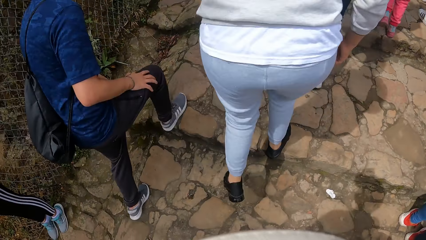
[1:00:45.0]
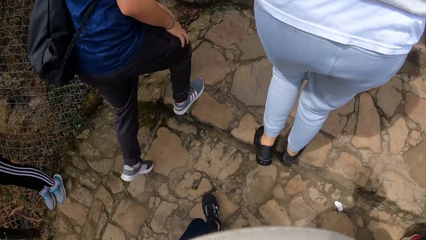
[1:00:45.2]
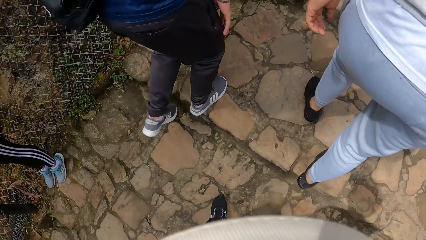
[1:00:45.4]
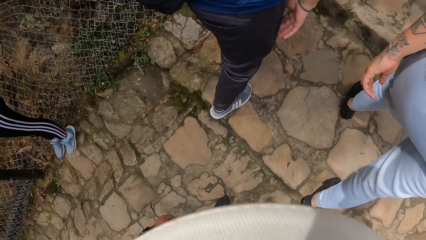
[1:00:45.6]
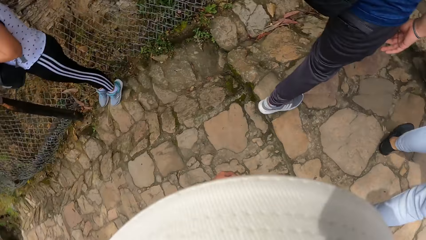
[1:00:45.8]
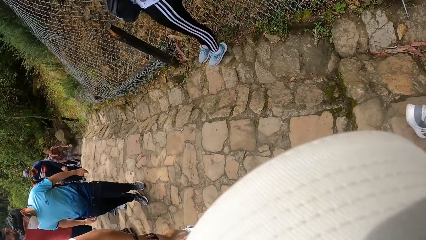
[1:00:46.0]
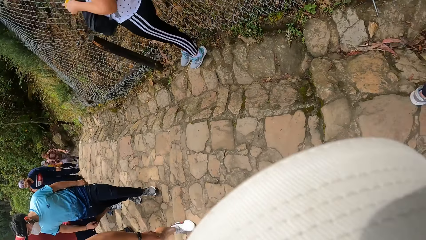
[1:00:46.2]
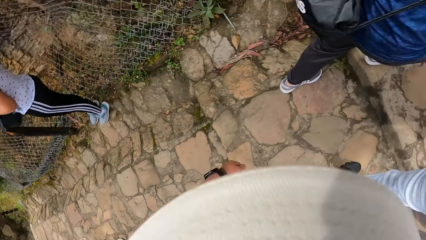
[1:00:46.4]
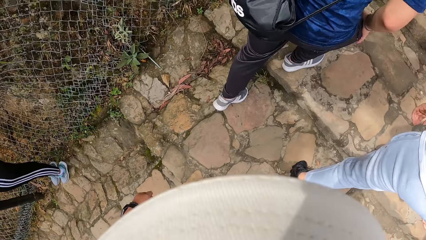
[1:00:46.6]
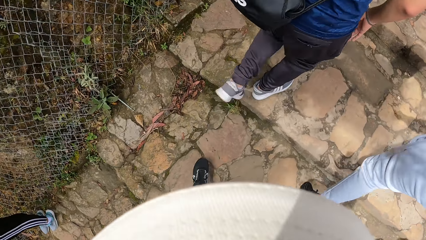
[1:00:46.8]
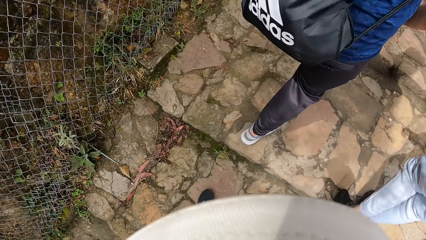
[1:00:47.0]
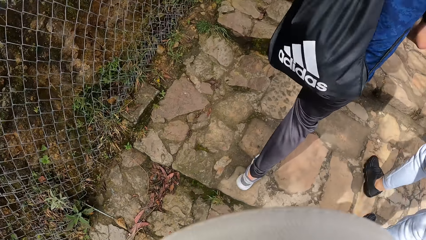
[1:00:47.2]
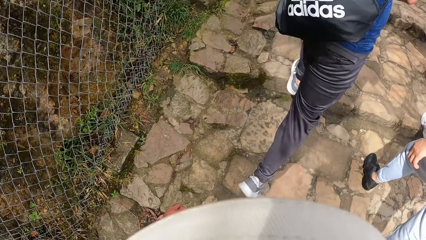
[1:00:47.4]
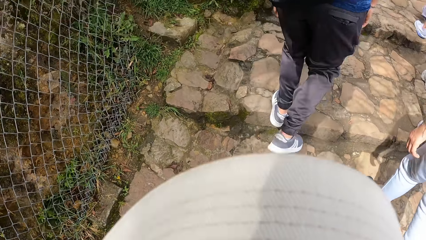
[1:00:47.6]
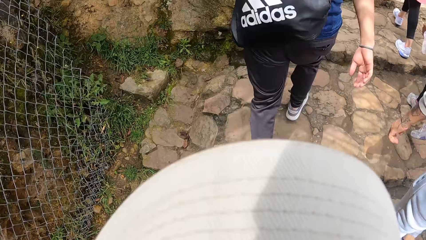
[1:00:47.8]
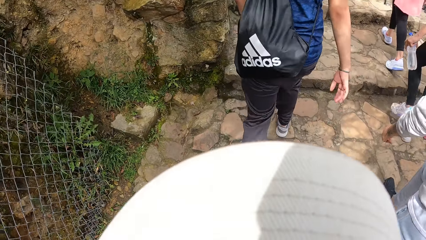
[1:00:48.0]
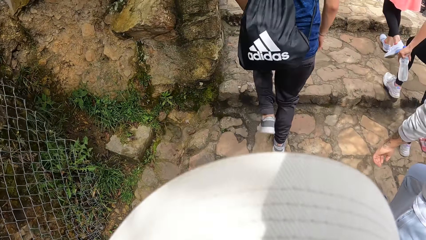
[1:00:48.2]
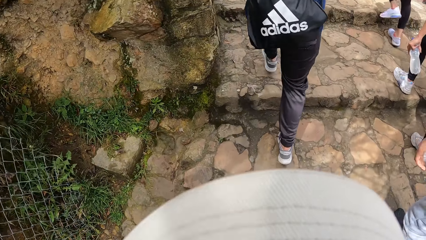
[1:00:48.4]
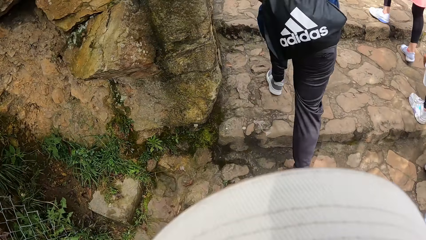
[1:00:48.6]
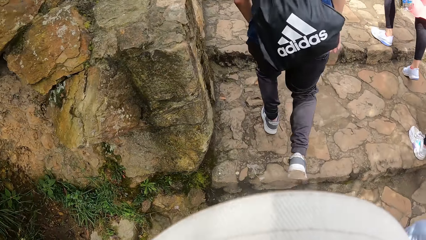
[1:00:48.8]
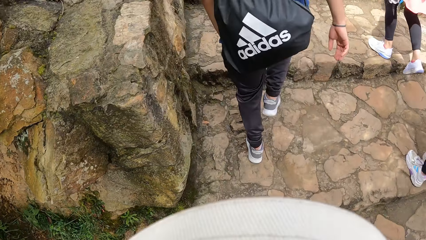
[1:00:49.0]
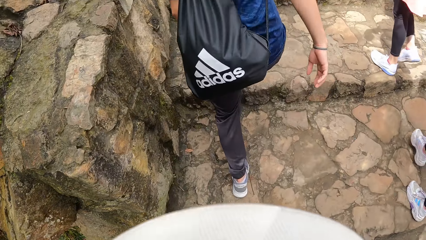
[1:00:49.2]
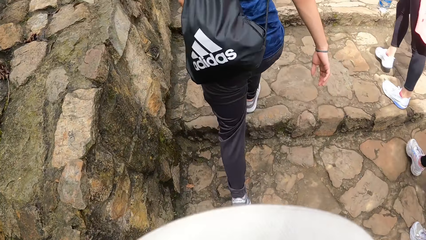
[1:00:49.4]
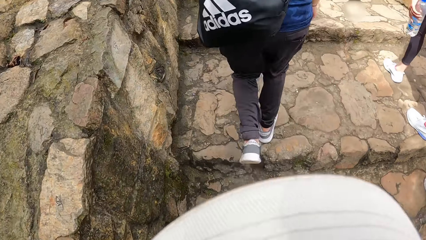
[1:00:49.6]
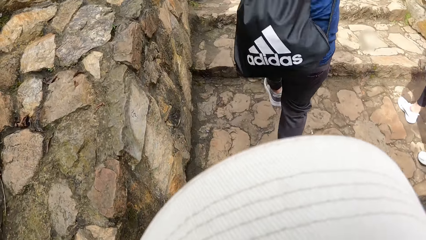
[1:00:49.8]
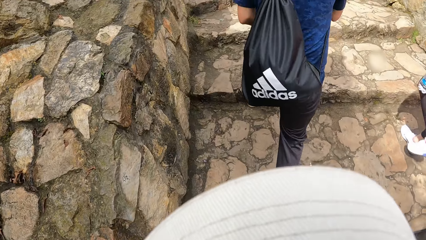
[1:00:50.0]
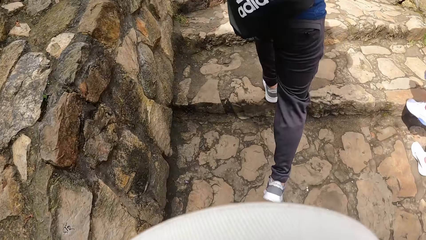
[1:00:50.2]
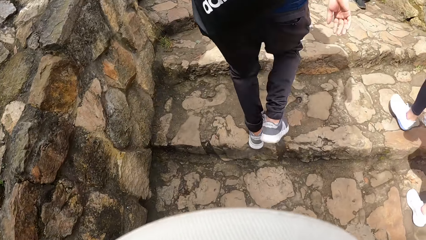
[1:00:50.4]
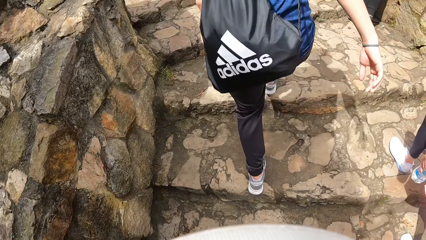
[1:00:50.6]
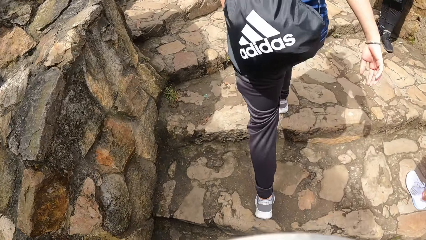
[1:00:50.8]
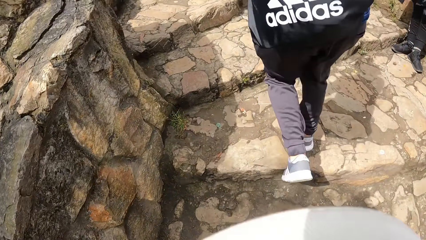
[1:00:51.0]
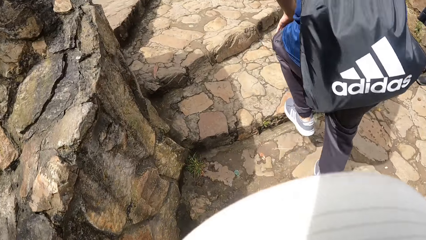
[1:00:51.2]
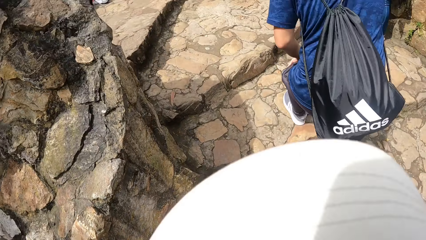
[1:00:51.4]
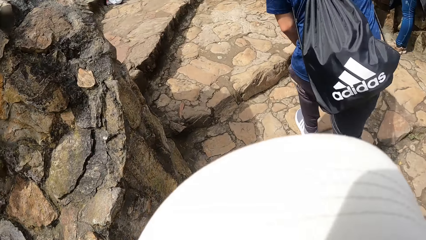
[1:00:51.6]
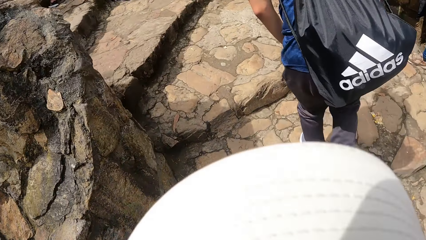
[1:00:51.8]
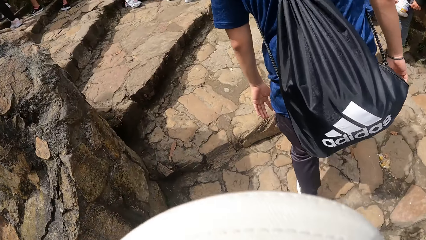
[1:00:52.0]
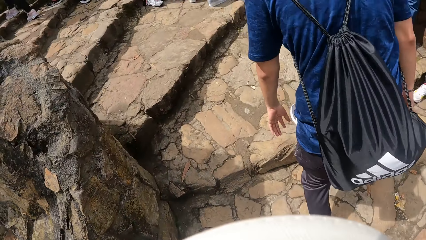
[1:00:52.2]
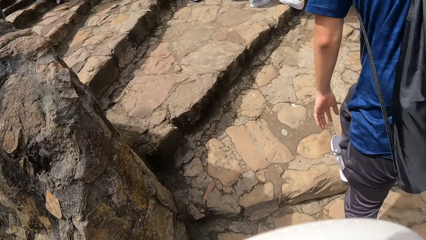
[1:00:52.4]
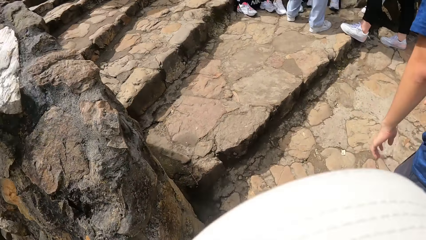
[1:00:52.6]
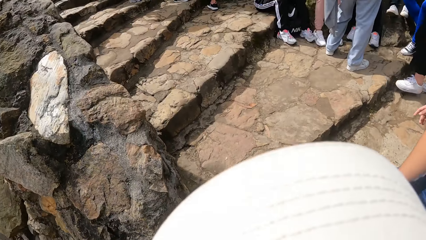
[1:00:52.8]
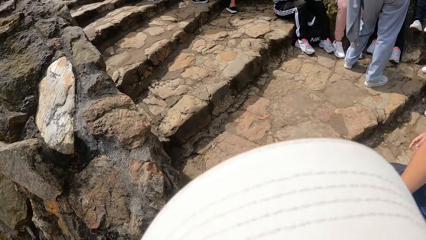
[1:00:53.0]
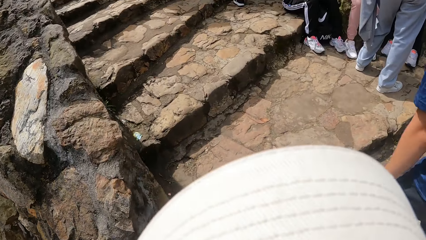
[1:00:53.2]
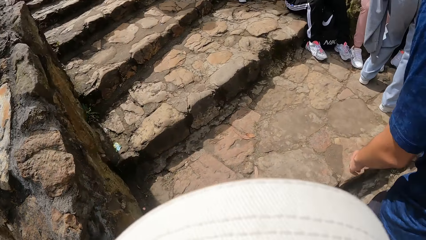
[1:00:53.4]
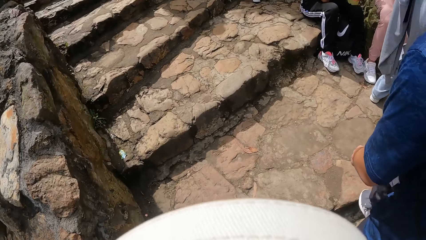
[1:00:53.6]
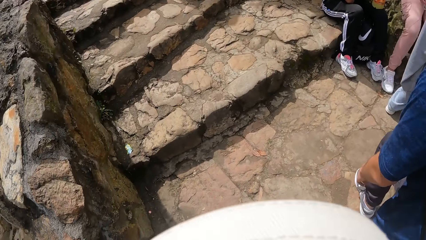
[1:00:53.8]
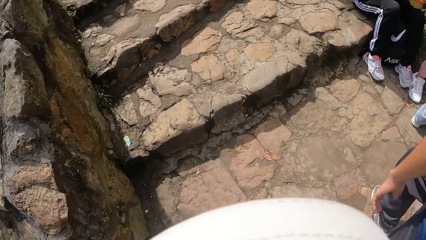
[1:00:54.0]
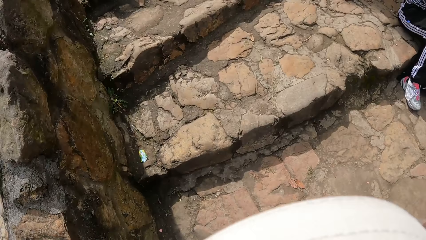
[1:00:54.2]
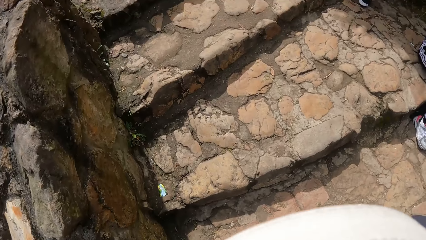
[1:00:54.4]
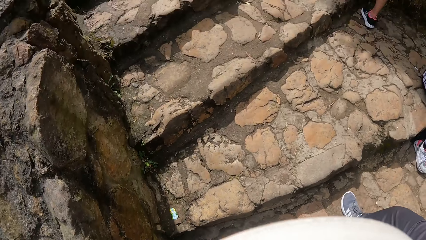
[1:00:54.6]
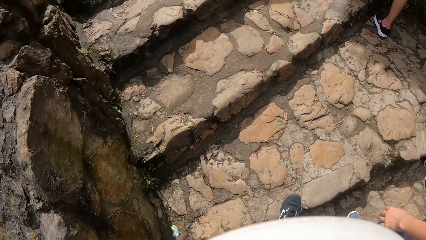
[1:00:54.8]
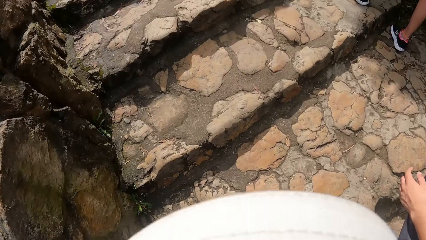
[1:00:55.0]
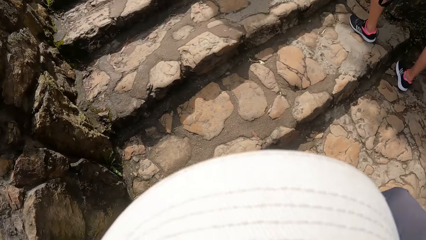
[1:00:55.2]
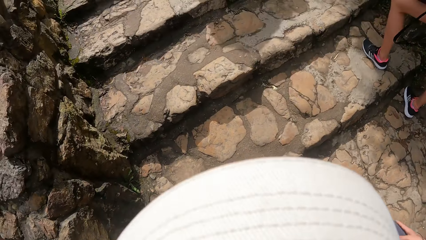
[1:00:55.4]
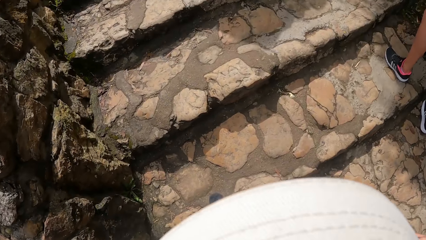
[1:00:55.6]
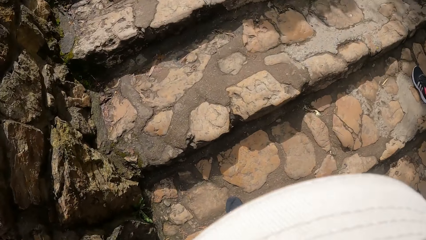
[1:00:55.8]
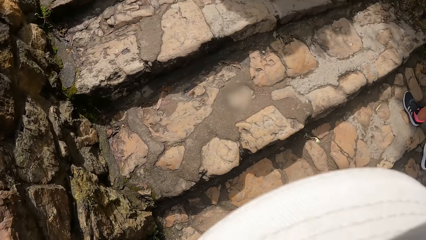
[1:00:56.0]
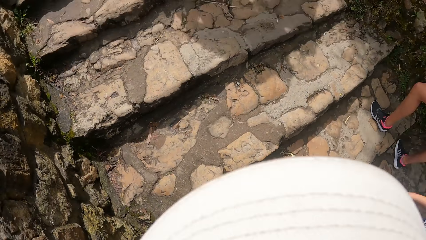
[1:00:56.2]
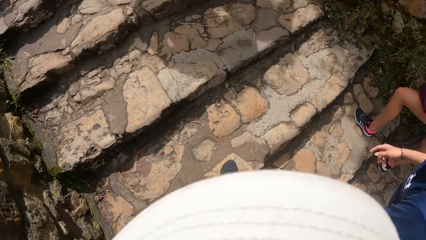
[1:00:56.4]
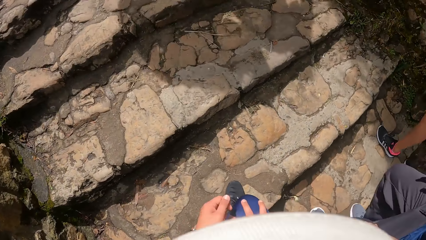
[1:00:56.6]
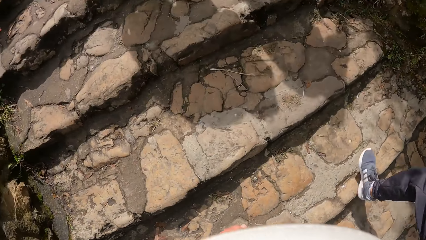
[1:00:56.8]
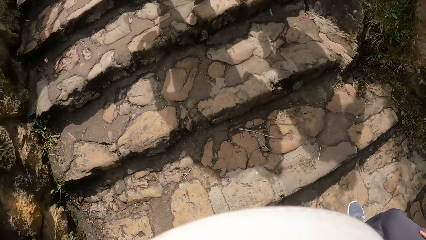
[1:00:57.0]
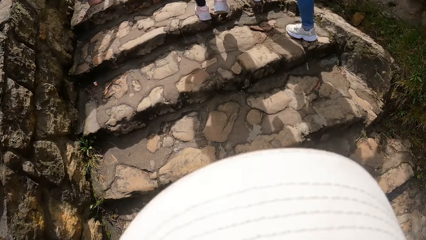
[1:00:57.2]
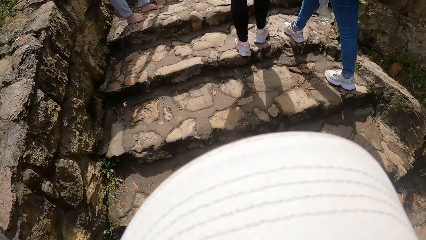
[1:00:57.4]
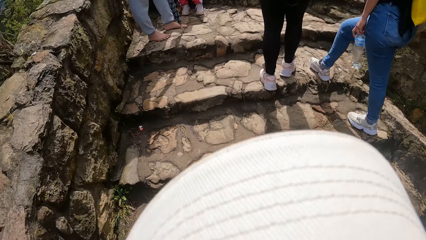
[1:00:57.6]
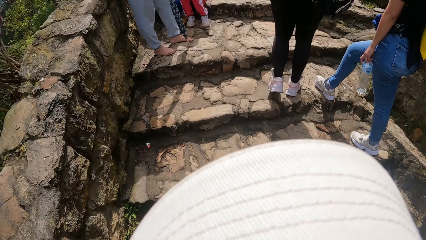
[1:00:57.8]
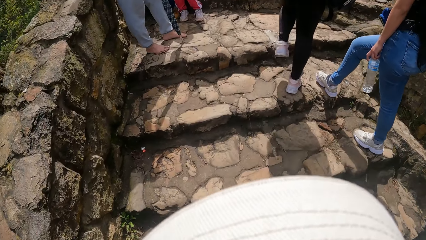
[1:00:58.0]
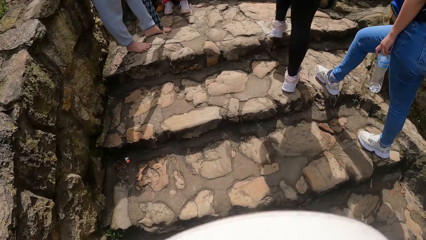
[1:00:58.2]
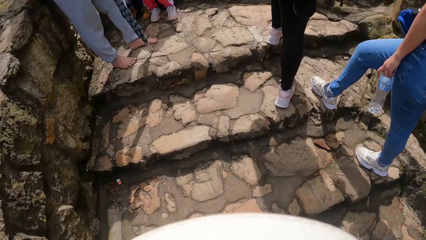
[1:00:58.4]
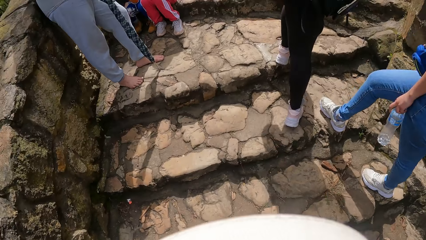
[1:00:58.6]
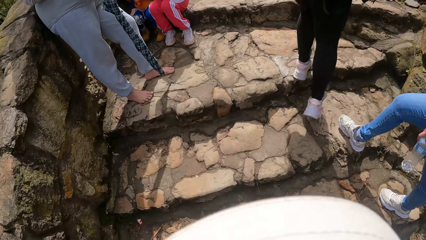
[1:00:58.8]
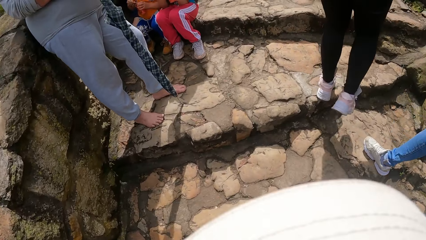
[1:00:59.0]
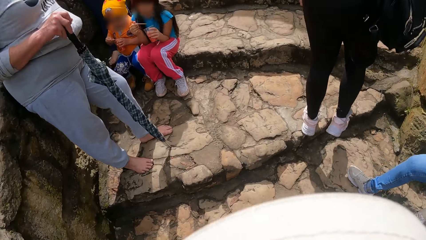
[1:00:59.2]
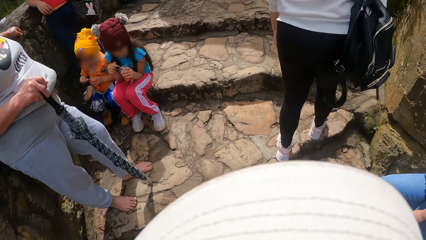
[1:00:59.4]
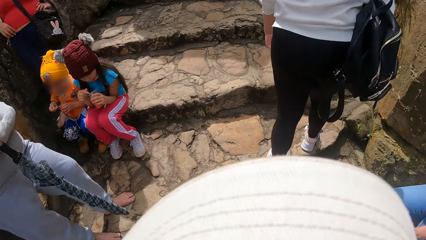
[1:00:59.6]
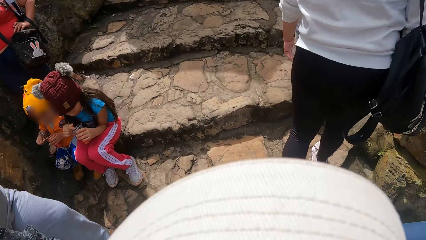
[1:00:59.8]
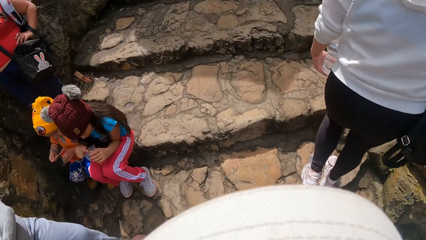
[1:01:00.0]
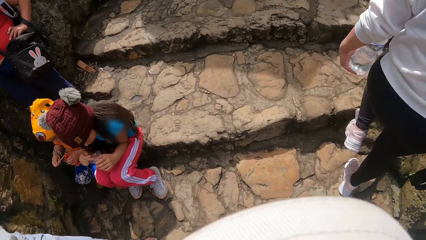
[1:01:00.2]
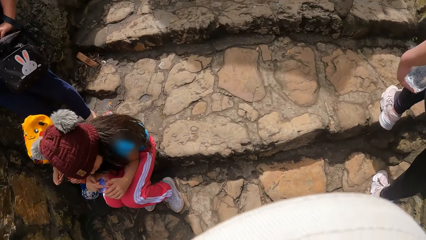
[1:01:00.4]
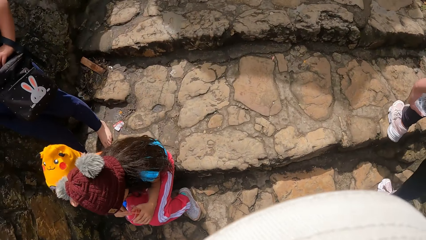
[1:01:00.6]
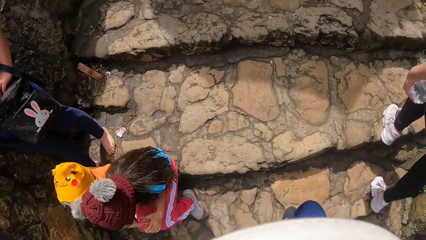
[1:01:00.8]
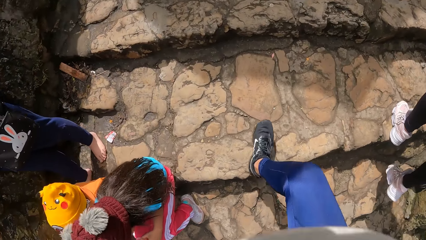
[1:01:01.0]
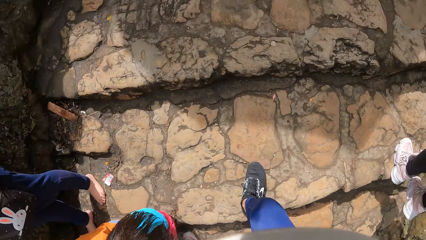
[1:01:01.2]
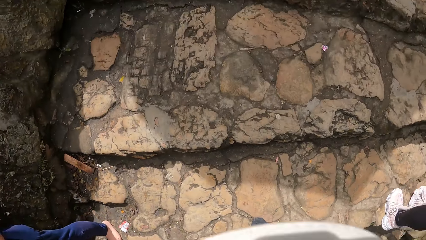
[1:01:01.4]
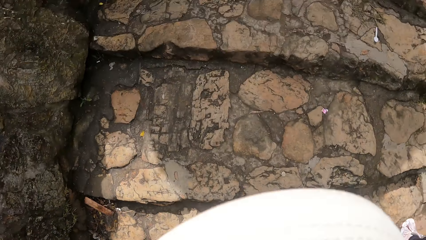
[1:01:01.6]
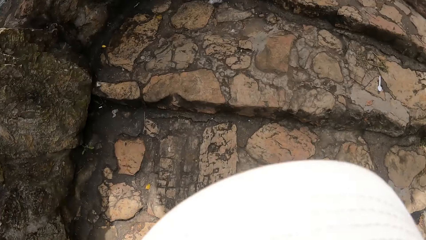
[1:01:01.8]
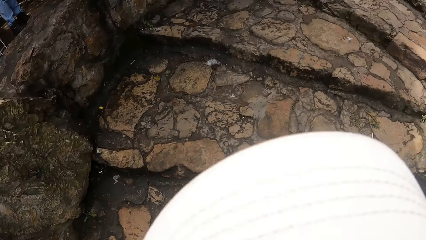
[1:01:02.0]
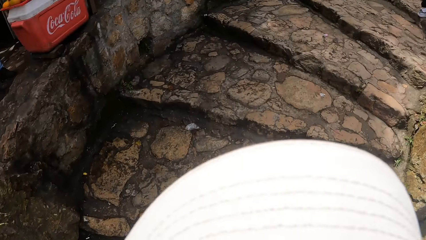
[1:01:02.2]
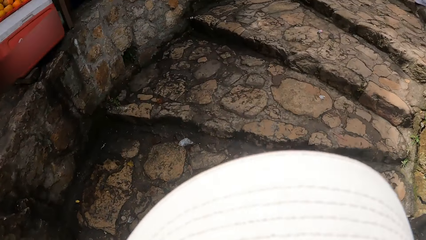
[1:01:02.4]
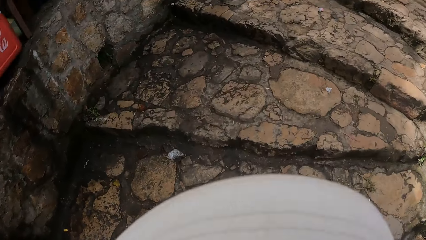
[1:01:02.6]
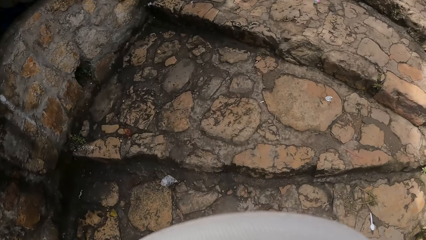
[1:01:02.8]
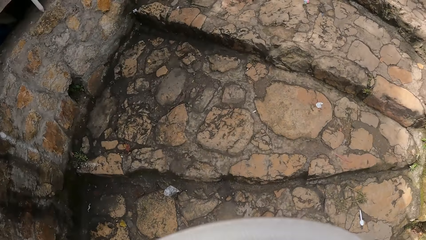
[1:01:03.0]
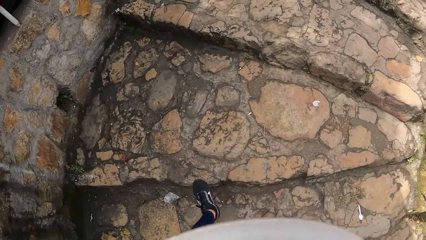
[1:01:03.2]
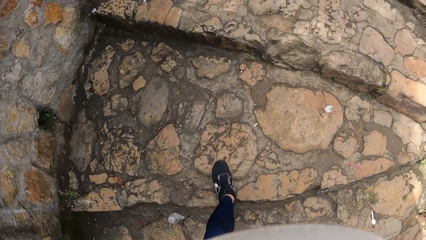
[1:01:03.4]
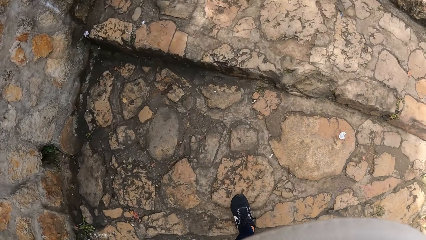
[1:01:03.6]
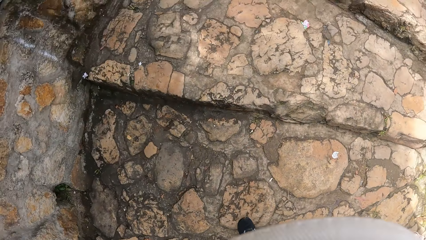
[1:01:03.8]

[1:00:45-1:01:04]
The camera wearer looks around. They walk.
